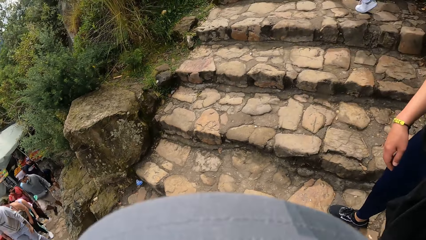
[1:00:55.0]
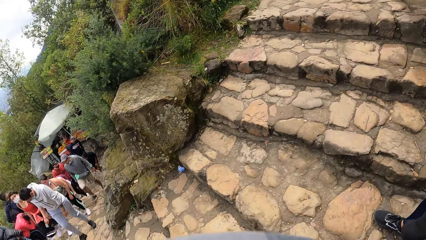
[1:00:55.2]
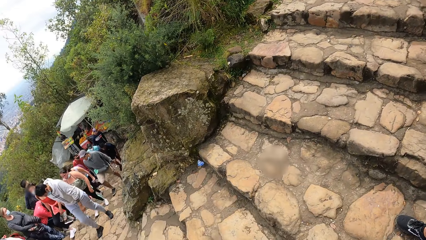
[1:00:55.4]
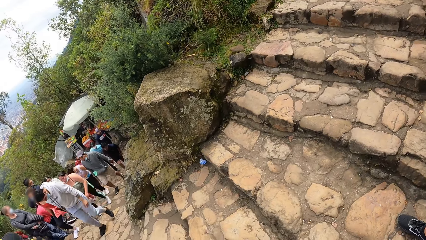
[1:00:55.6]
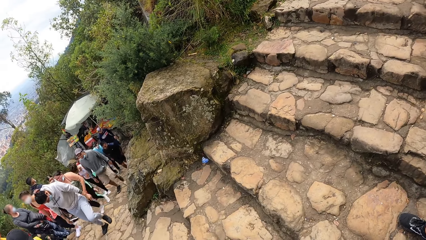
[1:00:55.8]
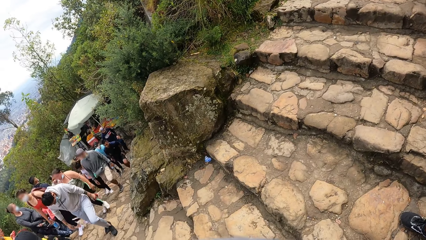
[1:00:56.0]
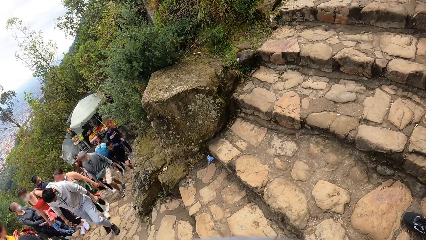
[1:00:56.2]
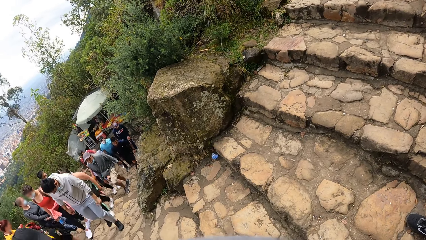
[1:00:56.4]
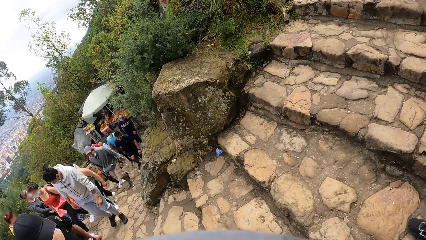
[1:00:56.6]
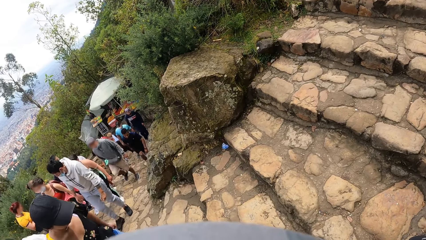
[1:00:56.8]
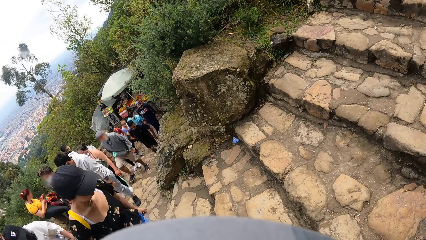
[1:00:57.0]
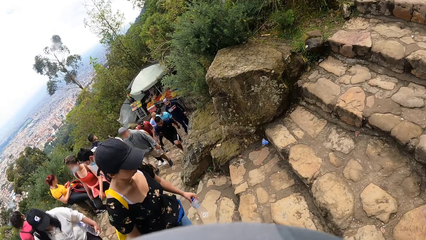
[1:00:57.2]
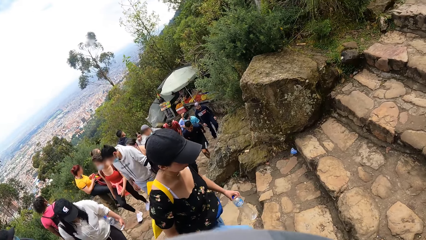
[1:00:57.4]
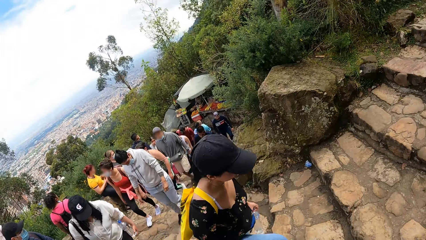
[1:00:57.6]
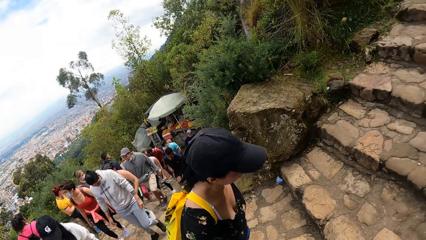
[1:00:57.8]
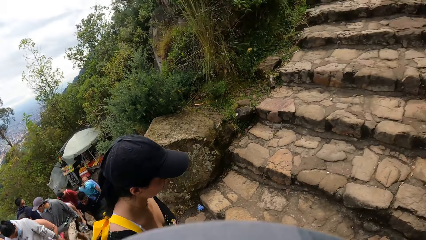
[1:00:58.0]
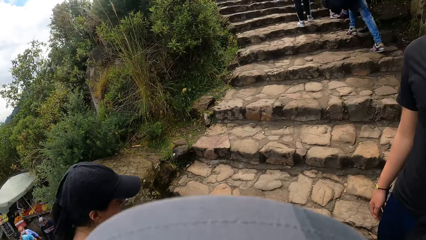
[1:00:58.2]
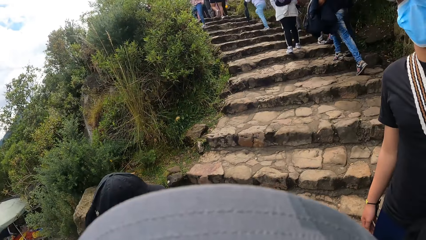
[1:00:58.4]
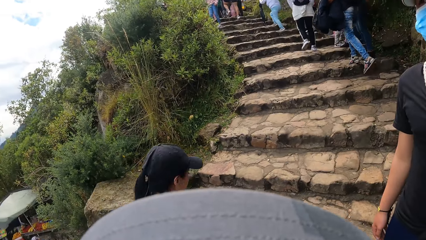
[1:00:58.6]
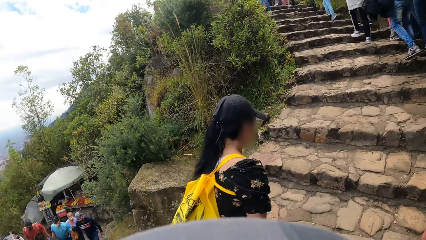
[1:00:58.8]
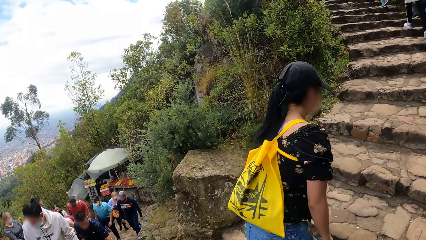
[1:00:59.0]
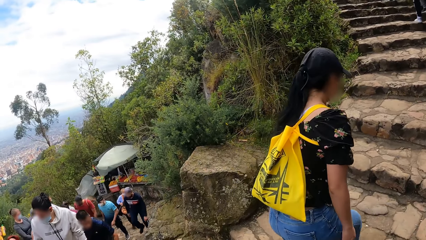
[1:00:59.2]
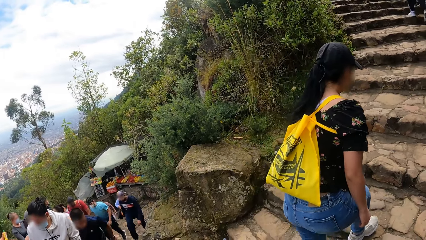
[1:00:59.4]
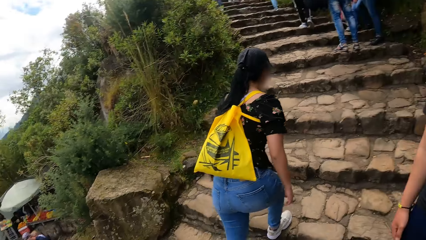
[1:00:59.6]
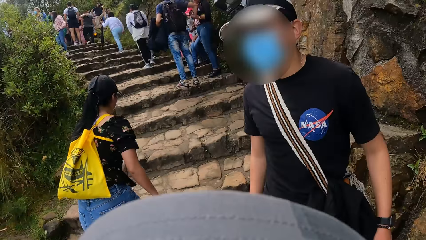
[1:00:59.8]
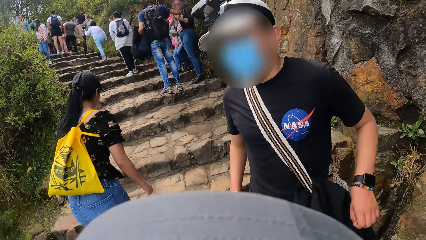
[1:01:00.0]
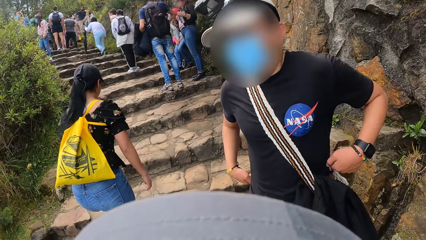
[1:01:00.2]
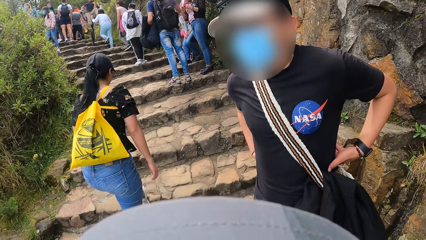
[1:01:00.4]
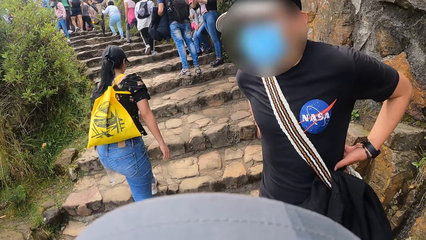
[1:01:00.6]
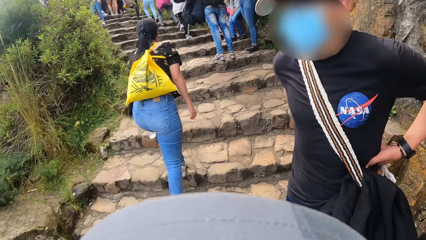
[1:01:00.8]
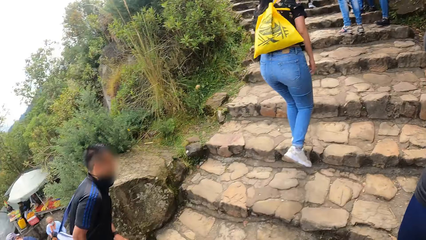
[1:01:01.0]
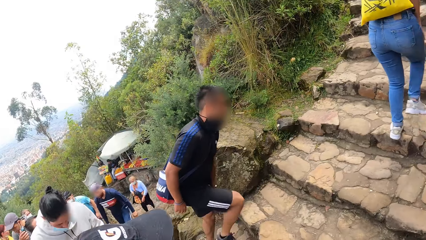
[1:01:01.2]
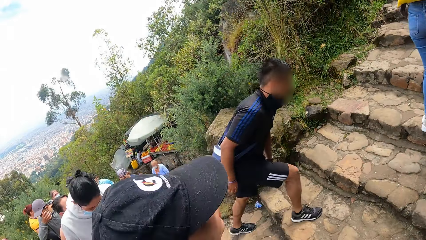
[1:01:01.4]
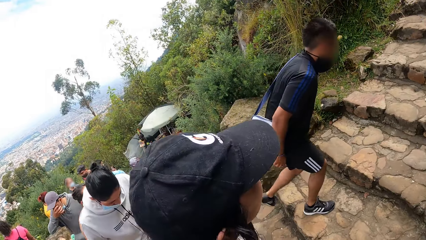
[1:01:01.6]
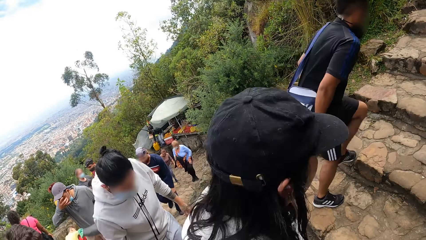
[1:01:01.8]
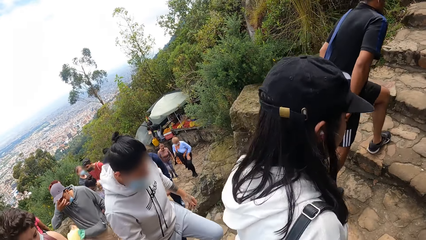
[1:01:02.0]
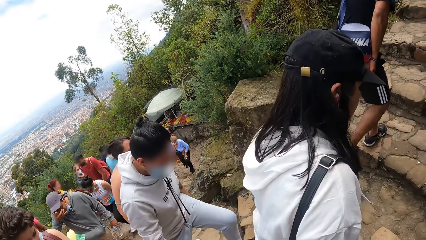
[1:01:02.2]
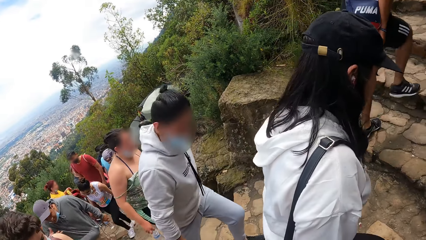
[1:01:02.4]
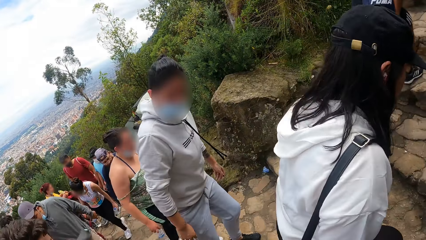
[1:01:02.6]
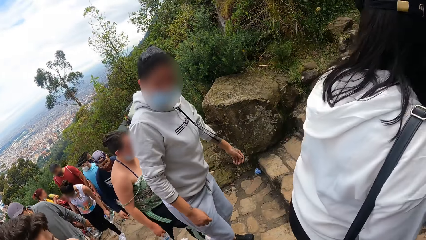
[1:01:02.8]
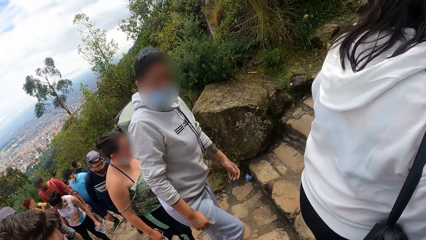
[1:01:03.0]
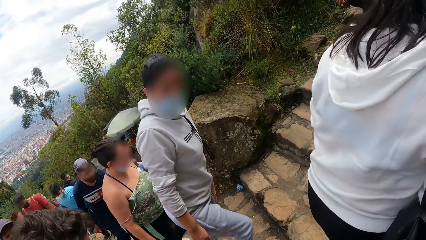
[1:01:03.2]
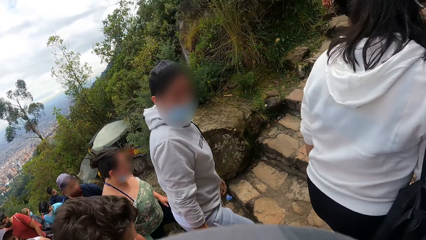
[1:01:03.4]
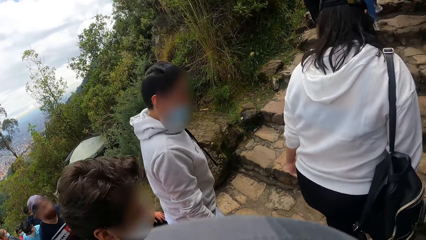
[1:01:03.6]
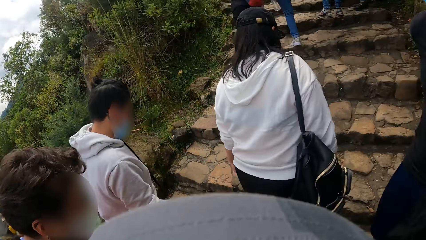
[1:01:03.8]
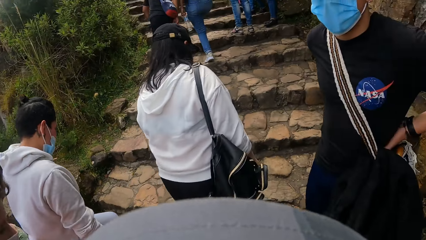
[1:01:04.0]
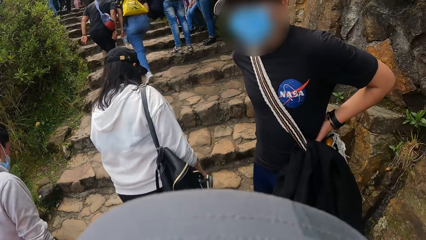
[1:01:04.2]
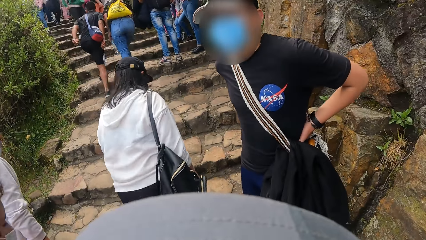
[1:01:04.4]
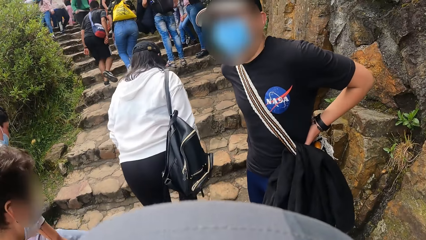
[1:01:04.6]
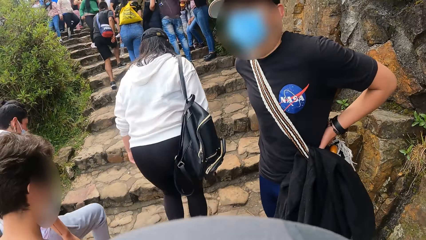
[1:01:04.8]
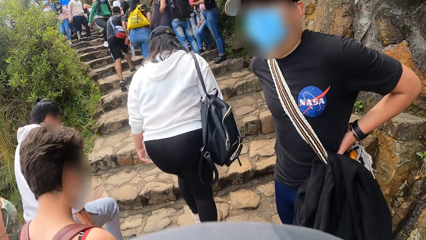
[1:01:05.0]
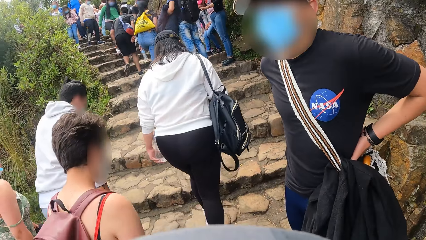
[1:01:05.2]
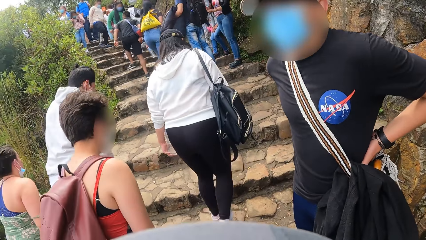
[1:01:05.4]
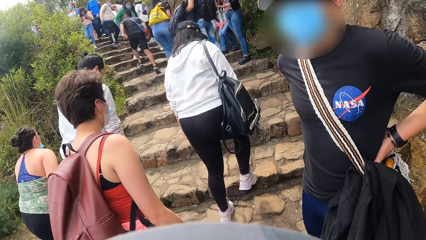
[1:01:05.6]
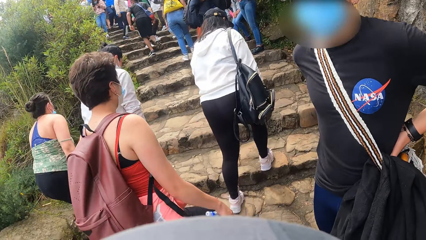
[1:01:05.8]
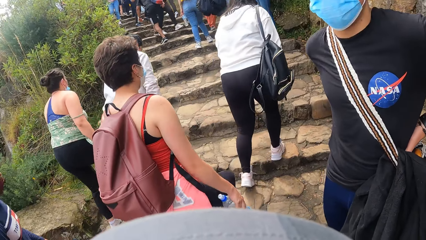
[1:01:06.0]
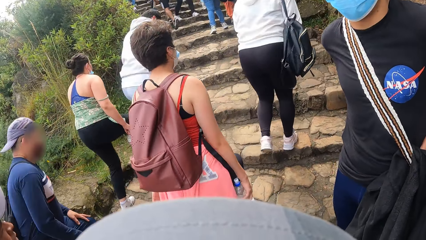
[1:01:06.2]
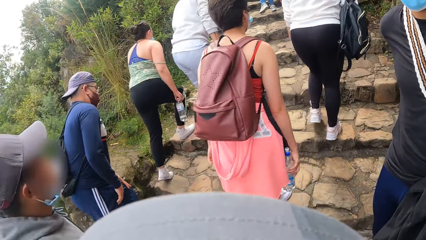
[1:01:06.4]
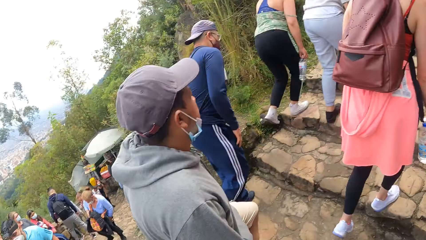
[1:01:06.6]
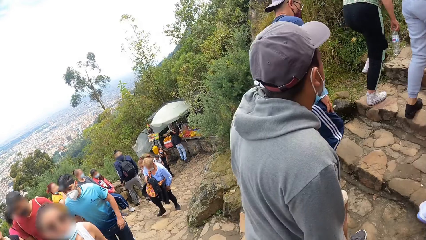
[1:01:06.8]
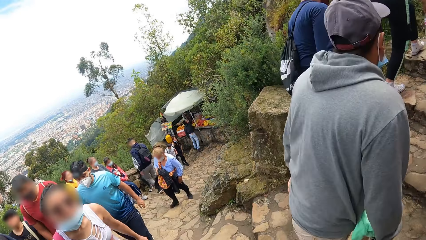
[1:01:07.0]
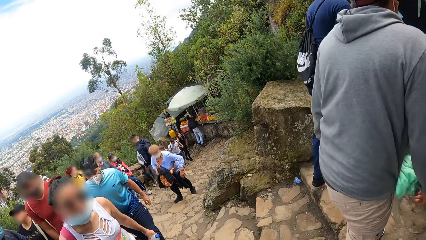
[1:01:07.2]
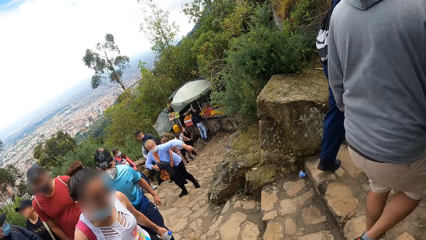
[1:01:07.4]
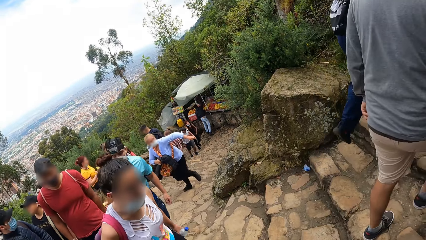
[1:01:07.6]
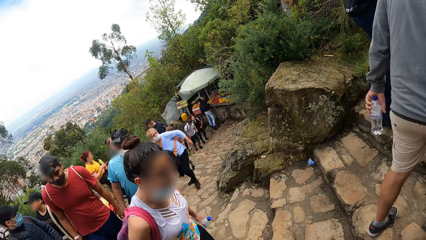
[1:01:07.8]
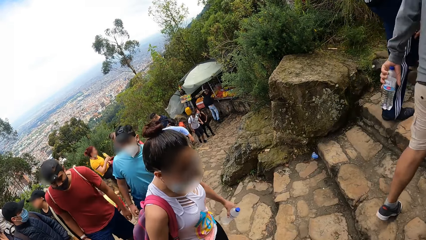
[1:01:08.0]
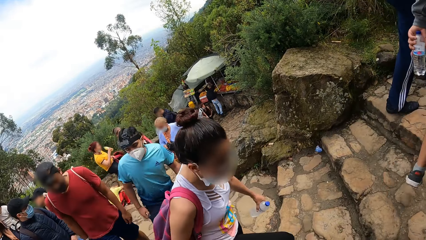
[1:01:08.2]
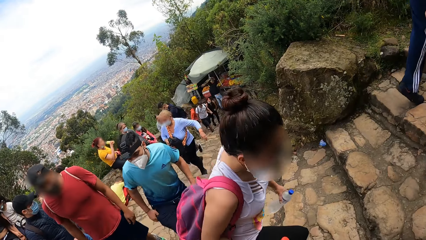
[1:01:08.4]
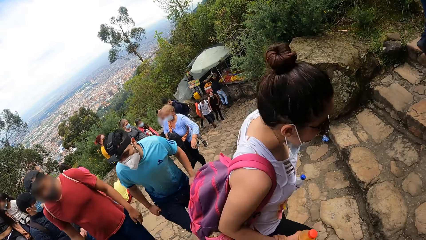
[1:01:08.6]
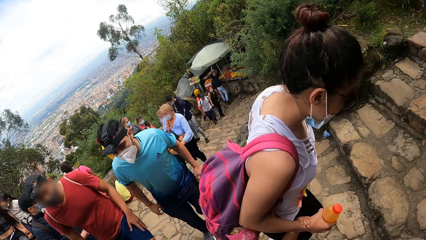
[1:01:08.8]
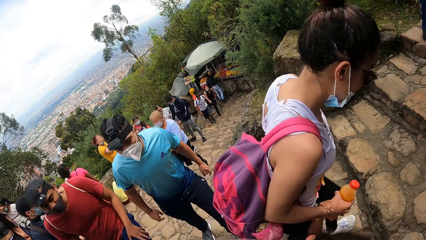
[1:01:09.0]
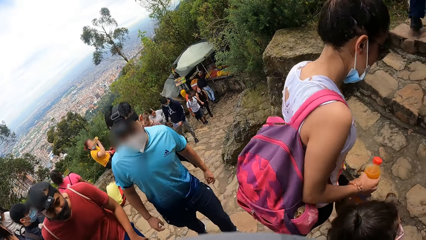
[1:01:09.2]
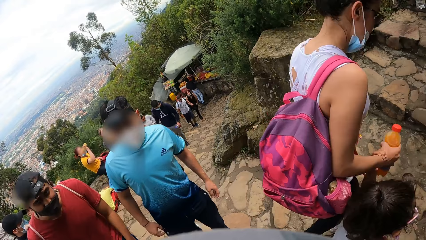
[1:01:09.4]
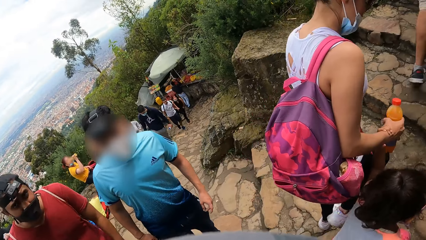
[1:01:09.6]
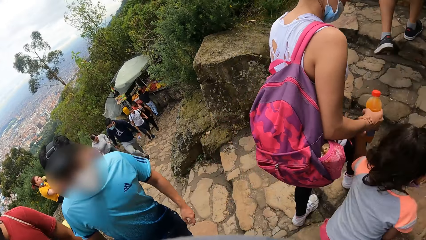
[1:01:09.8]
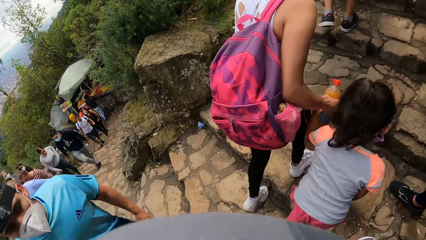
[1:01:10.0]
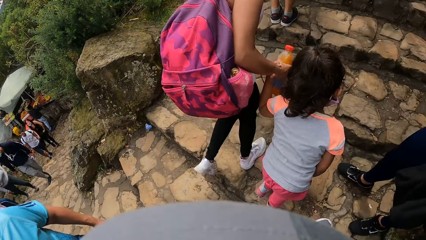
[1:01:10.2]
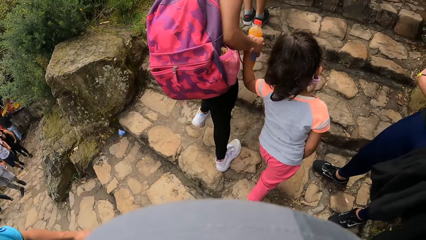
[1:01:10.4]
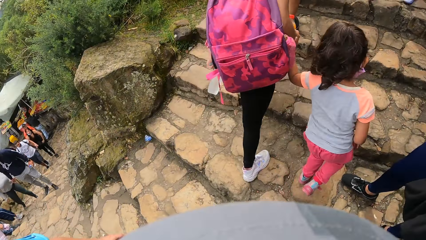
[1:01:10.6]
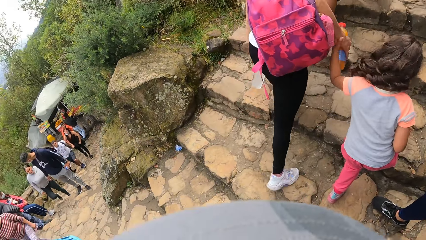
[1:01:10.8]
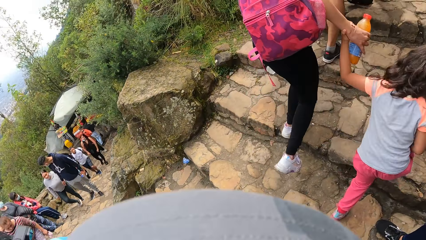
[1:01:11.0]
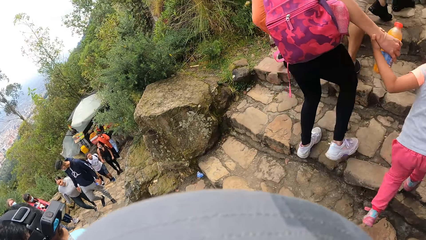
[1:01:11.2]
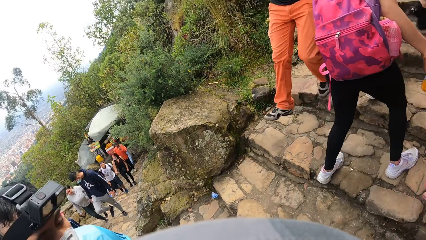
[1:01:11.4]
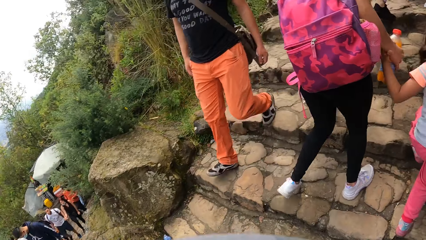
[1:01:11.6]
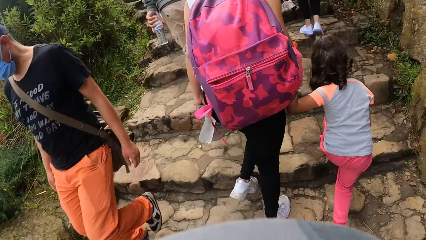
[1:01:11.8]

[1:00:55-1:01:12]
The camera wearer does something. They do something again. A man interacts with the camera wearer. The camera wearer looks around. They do something. They look around. They do something.
